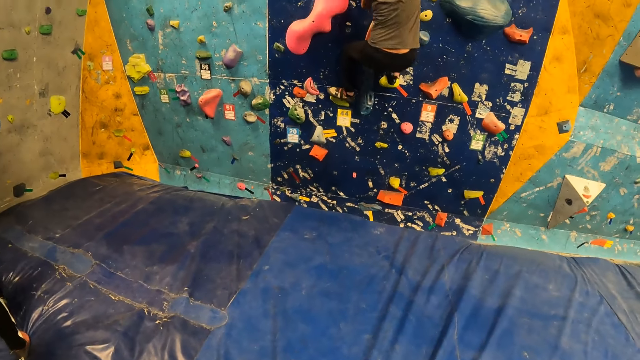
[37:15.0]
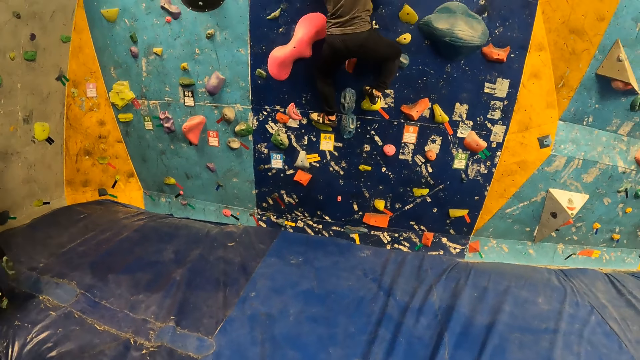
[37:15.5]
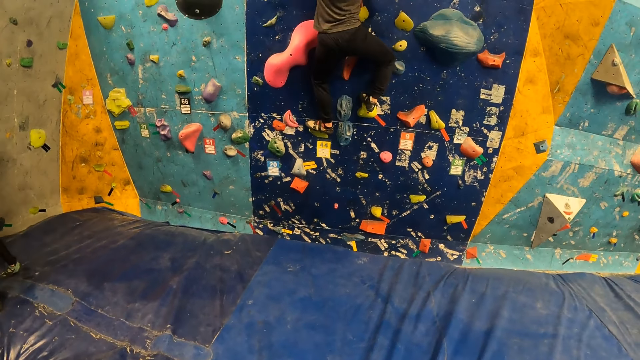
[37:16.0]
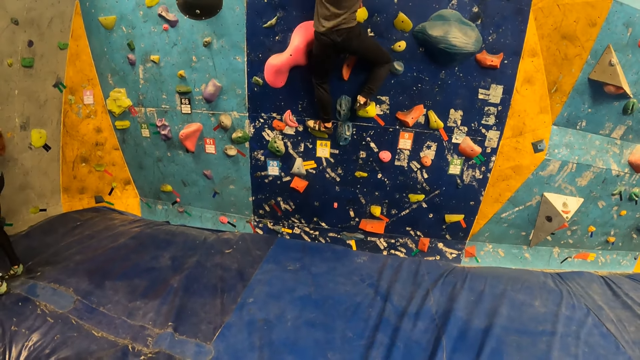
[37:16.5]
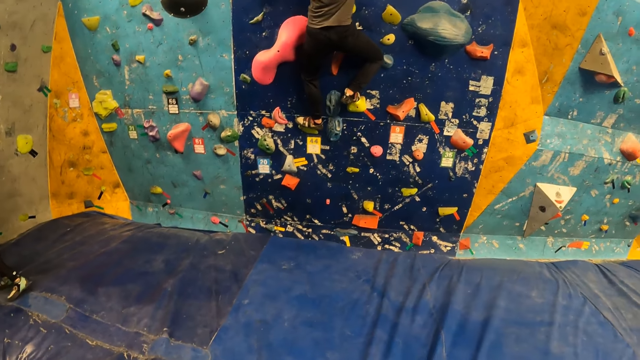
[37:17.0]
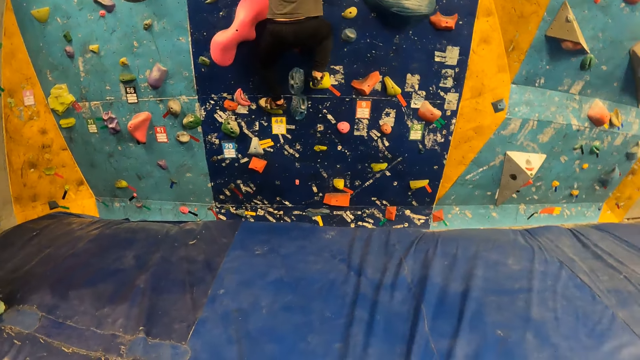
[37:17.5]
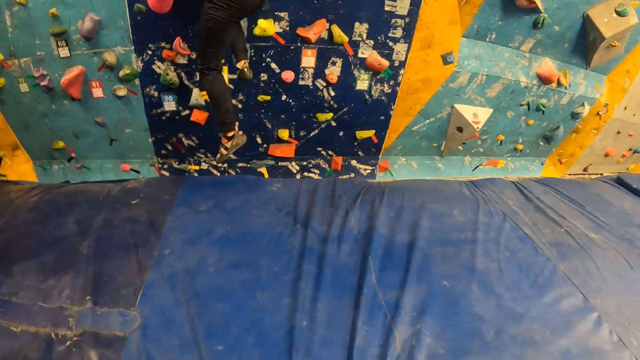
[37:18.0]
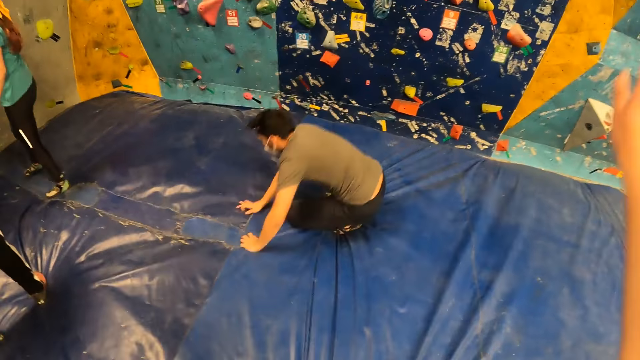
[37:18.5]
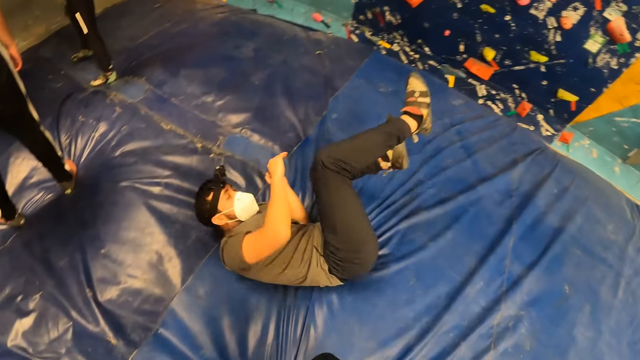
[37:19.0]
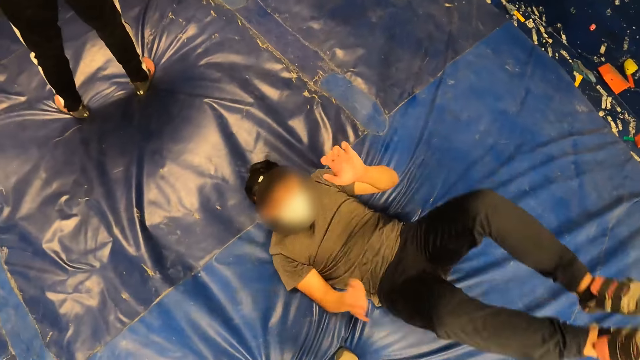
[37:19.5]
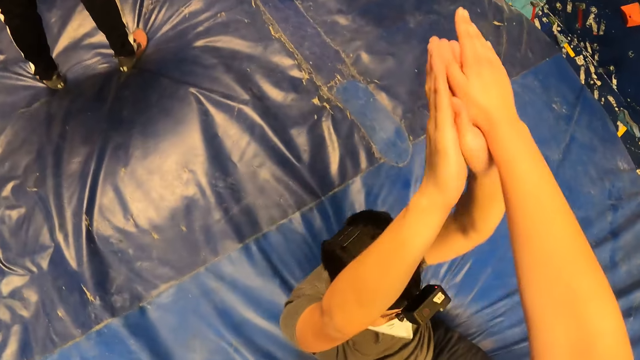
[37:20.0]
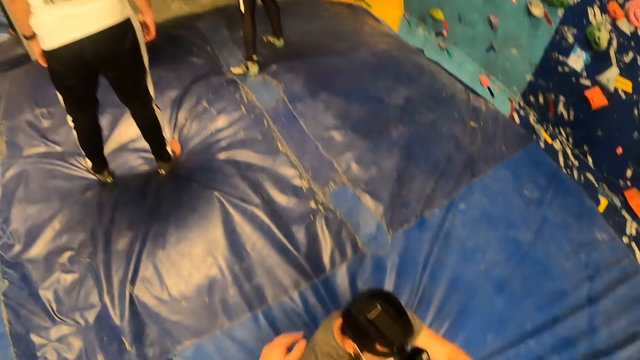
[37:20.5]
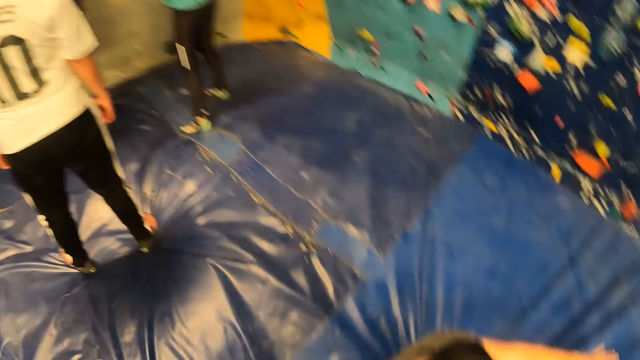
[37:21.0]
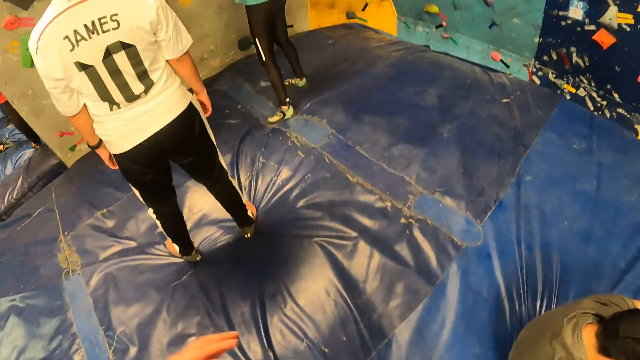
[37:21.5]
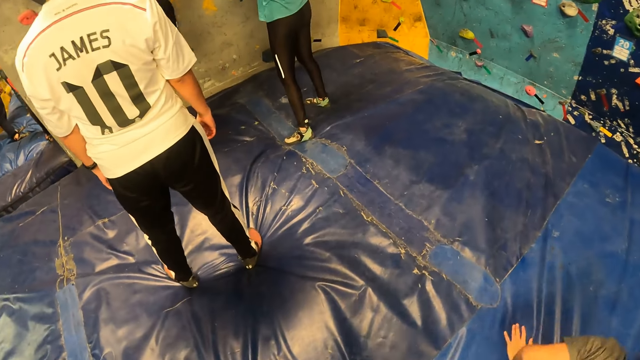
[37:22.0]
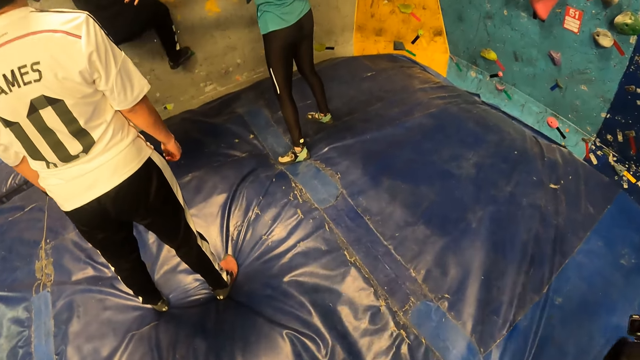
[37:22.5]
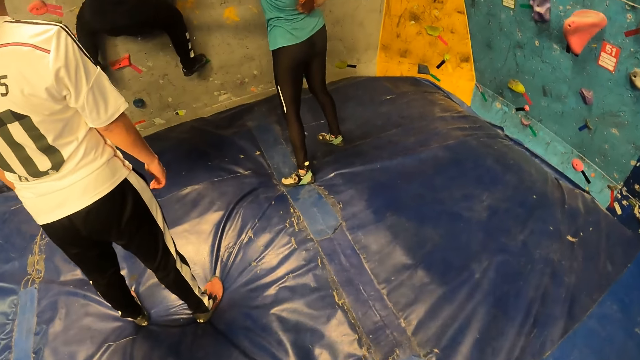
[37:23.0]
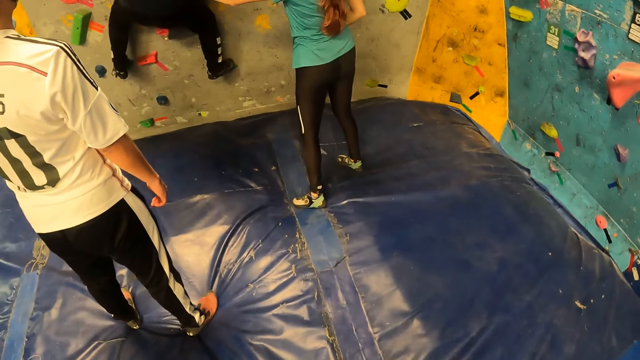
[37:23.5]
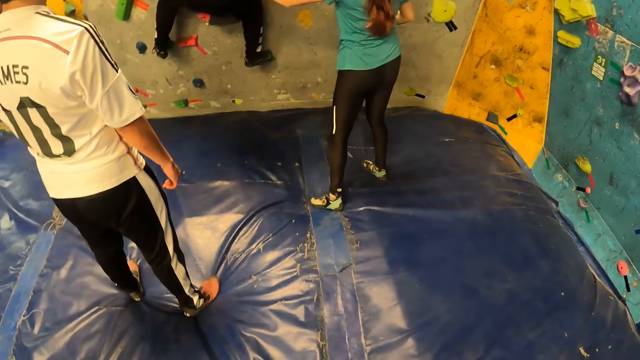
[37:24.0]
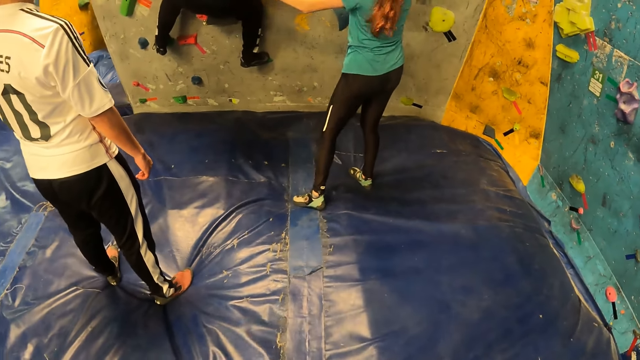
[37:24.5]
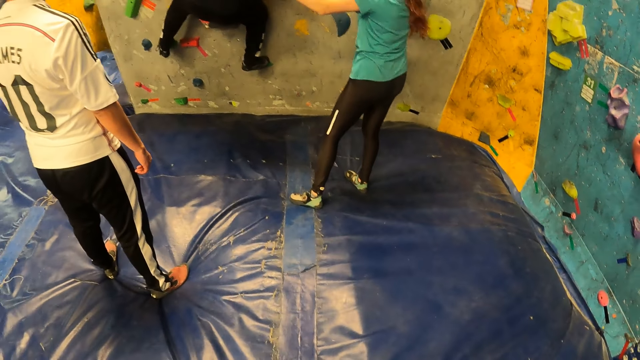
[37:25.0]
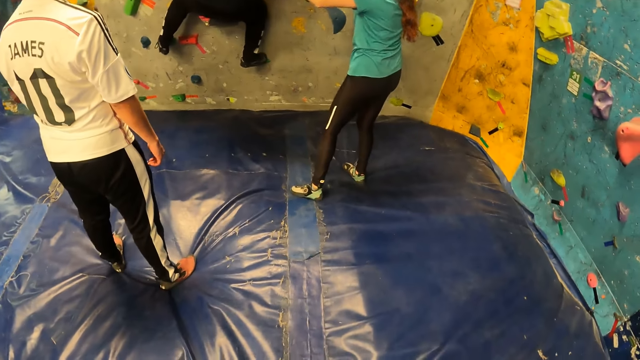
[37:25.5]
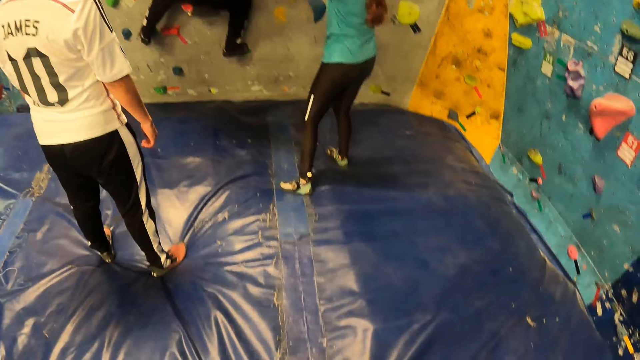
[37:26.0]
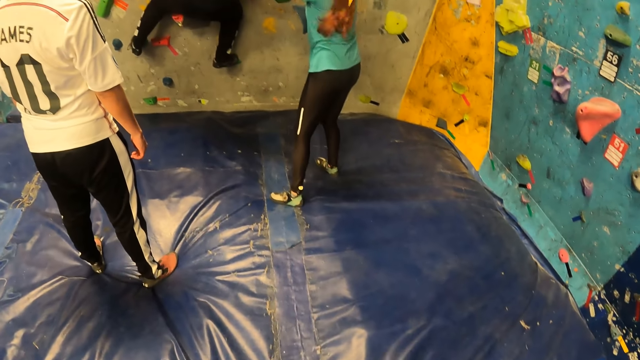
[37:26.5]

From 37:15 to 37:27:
A man jumps on the bouldering mat from the bouldering wall. The camera wearer greets the man. He gives the man a hi-five on both hands with his right hand. He looks at people. Another man climbs the bouldering wall with climbing holds with his hands and feet.

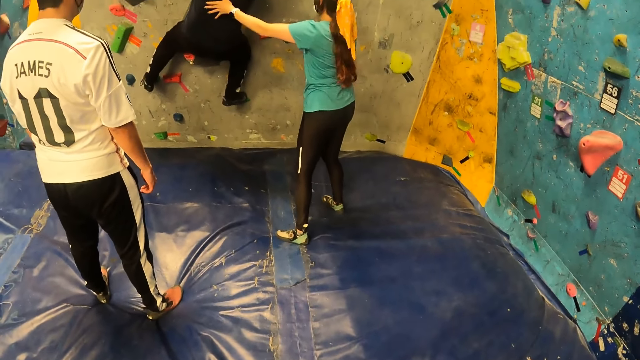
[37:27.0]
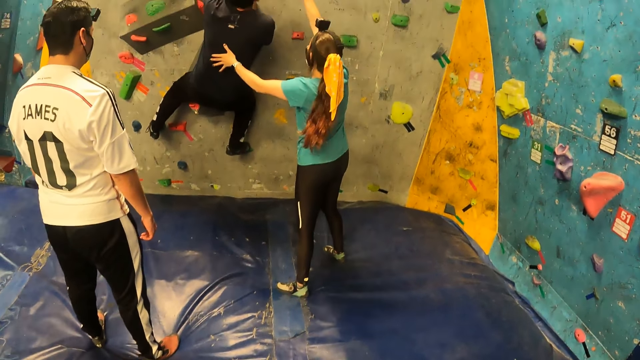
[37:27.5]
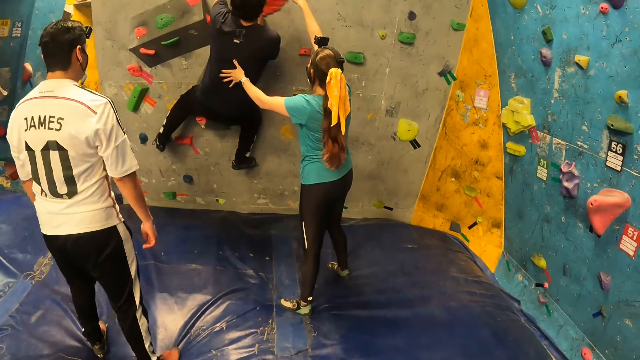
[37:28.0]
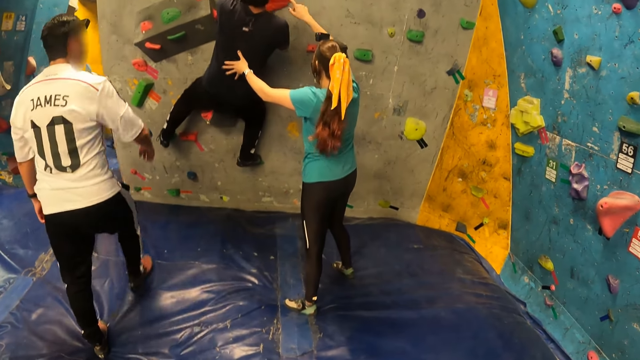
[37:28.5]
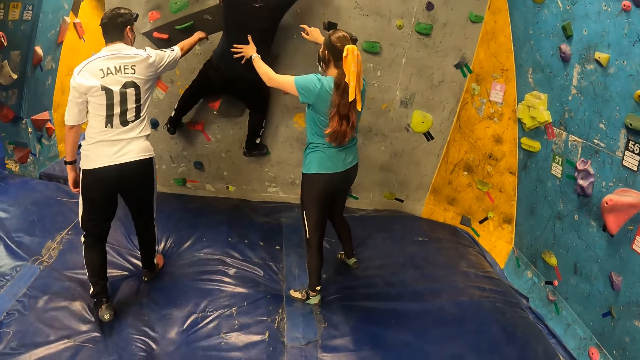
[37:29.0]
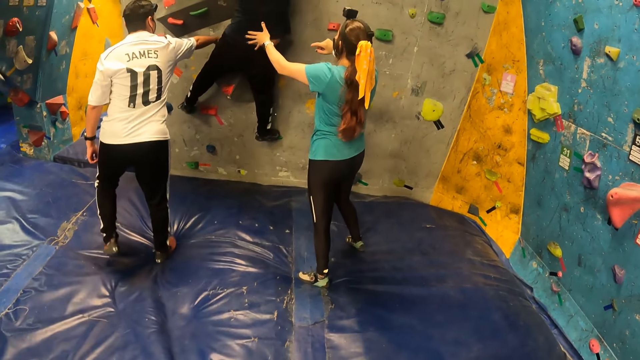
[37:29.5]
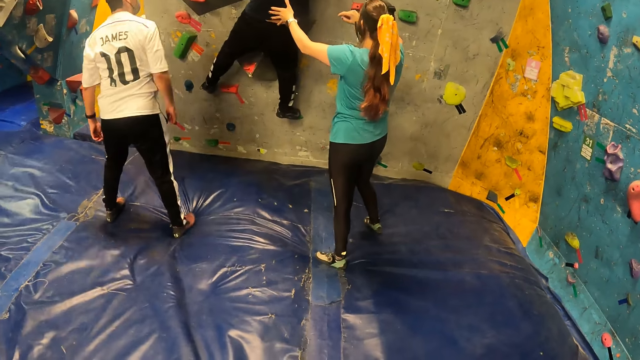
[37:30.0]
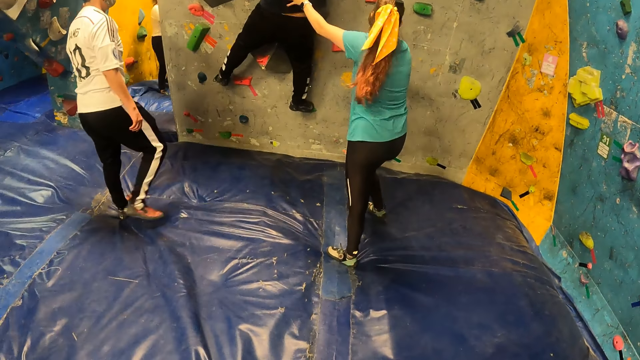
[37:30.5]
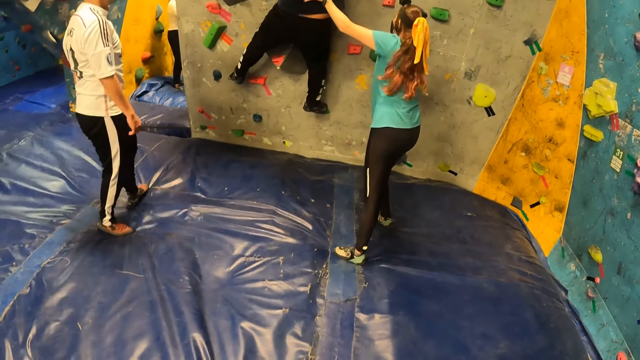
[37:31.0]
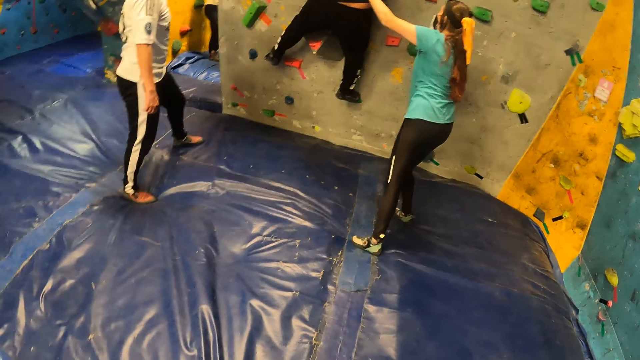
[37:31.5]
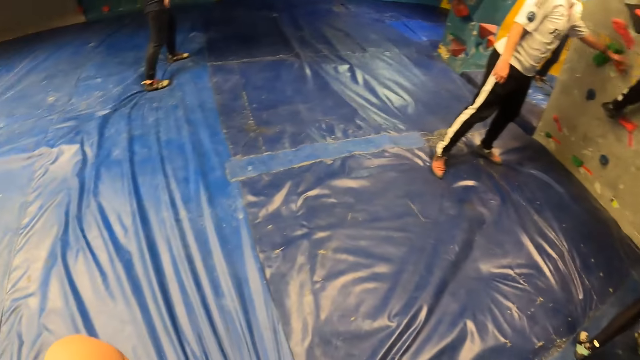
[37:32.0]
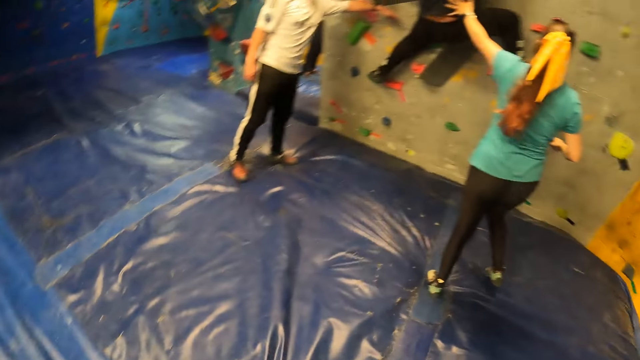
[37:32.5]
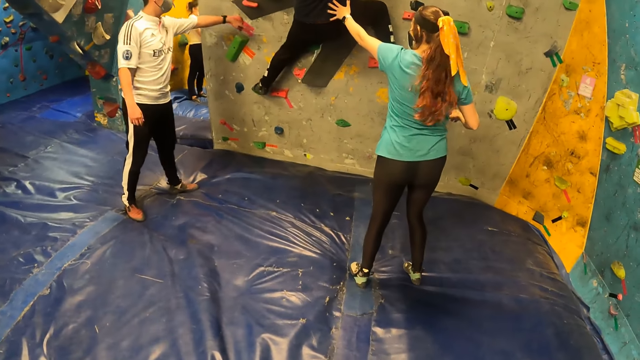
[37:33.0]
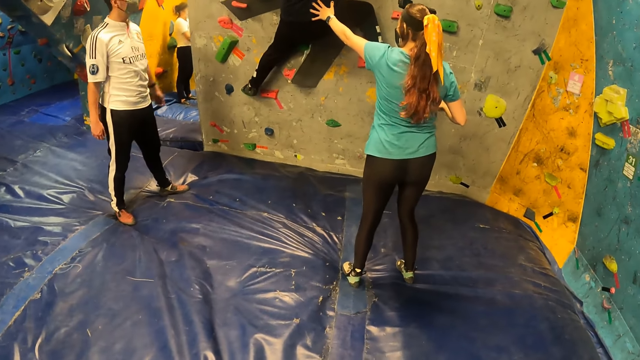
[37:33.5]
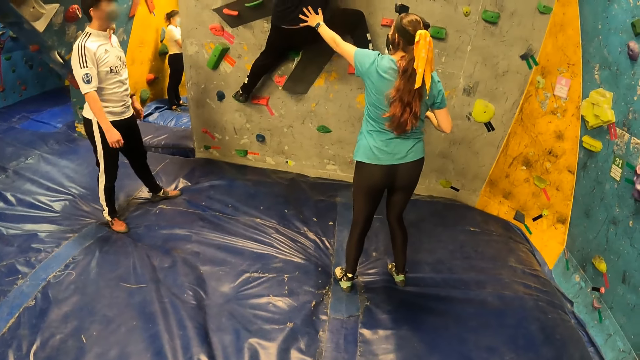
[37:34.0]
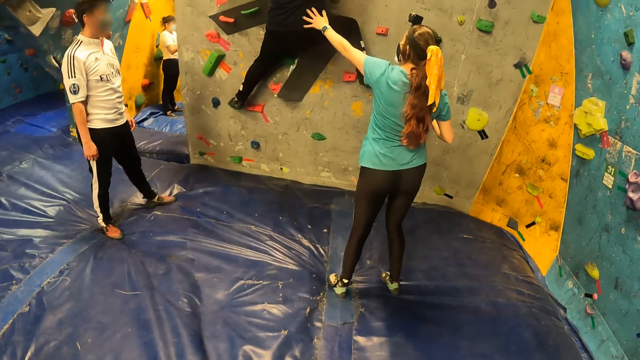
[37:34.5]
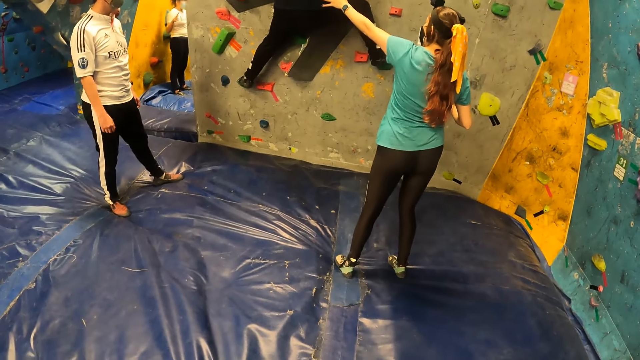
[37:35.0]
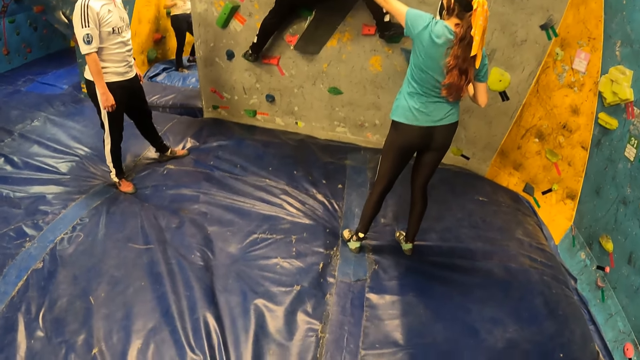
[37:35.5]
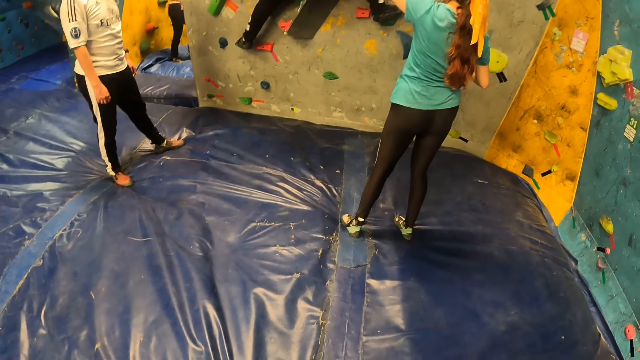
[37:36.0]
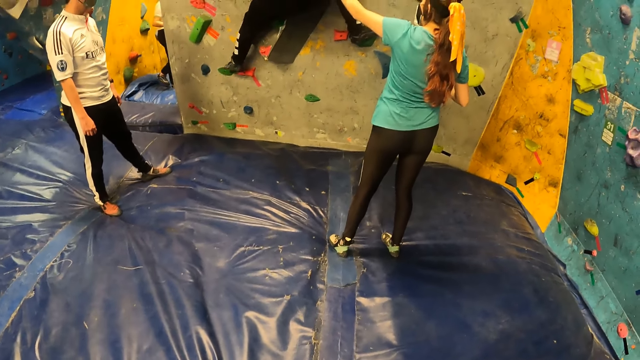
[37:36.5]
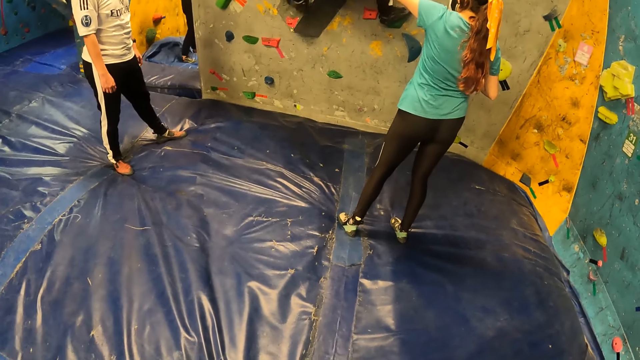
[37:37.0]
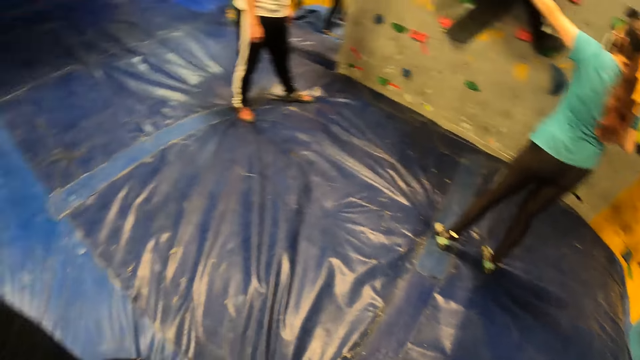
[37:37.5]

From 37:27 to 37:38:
A man touches another man with his right hand. A woman holds the other man.
